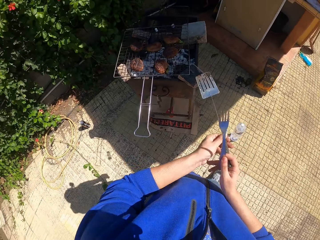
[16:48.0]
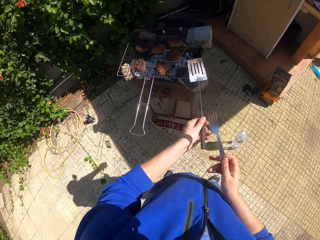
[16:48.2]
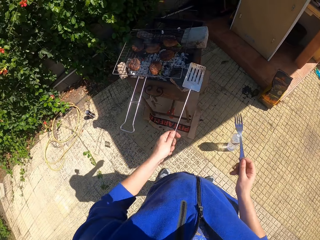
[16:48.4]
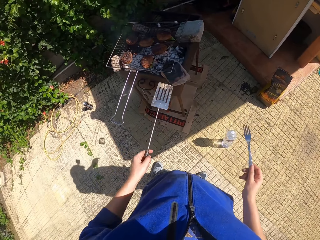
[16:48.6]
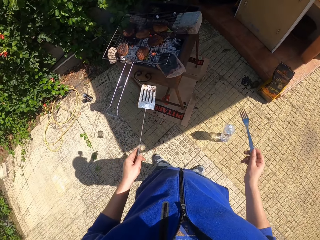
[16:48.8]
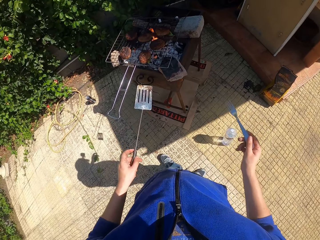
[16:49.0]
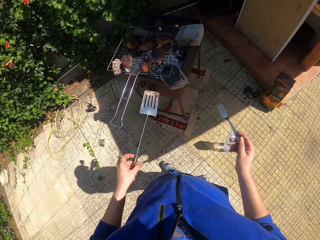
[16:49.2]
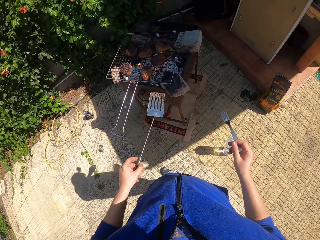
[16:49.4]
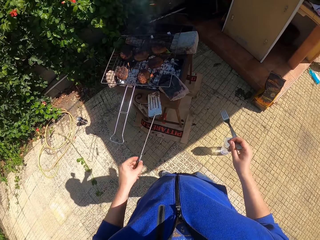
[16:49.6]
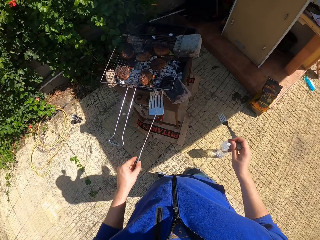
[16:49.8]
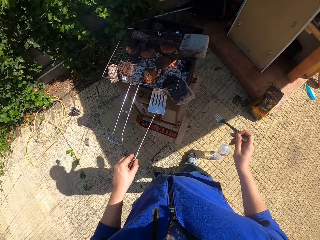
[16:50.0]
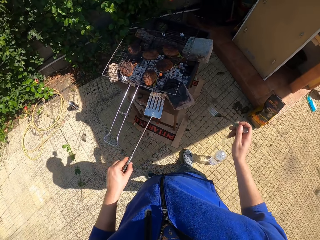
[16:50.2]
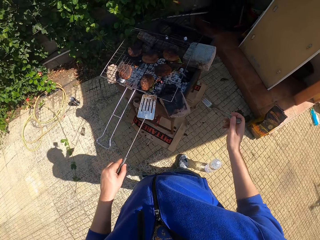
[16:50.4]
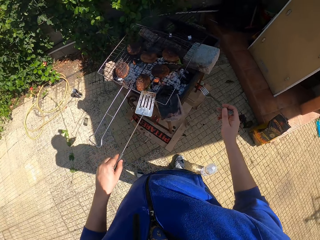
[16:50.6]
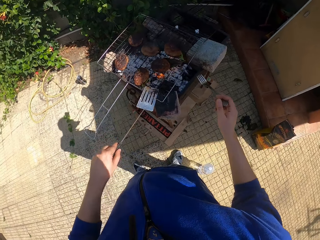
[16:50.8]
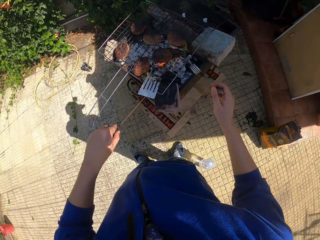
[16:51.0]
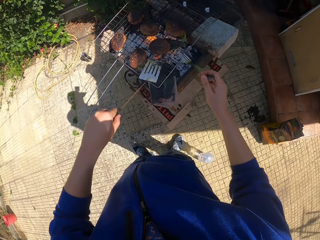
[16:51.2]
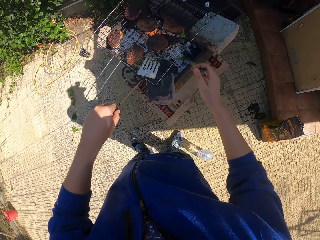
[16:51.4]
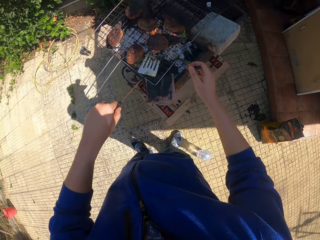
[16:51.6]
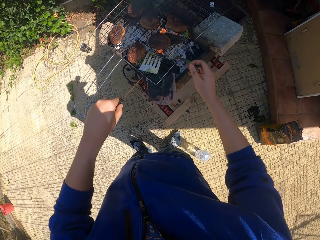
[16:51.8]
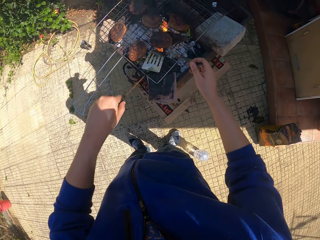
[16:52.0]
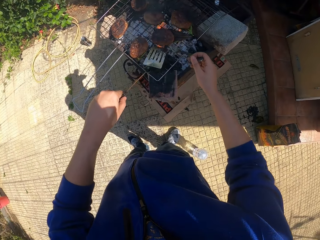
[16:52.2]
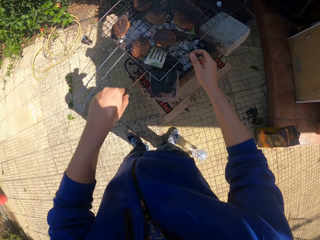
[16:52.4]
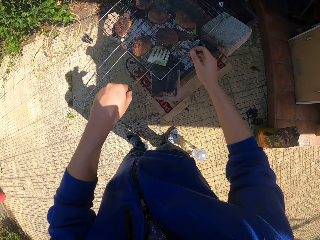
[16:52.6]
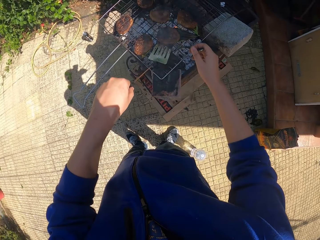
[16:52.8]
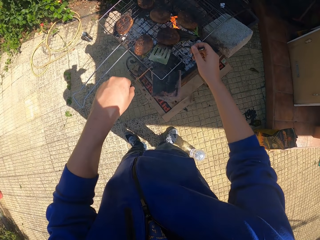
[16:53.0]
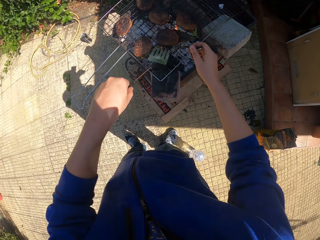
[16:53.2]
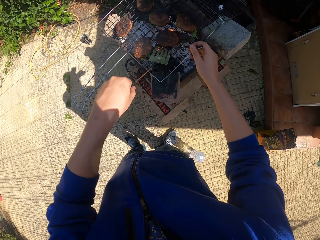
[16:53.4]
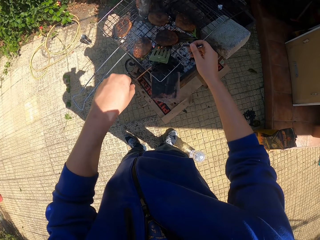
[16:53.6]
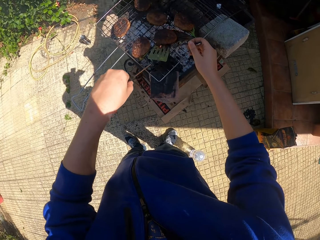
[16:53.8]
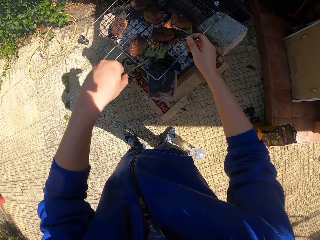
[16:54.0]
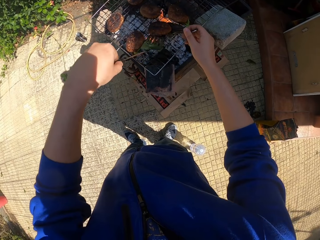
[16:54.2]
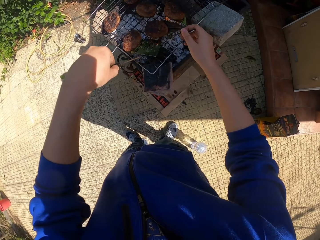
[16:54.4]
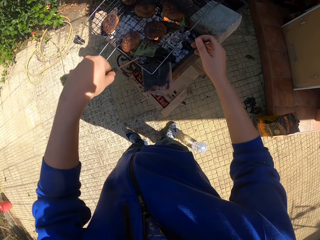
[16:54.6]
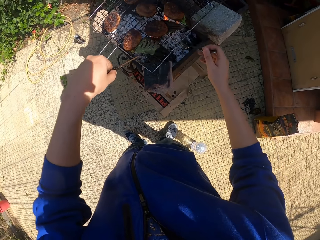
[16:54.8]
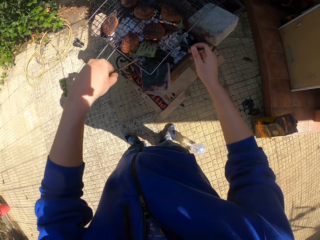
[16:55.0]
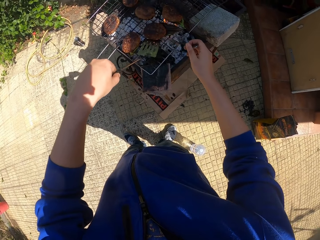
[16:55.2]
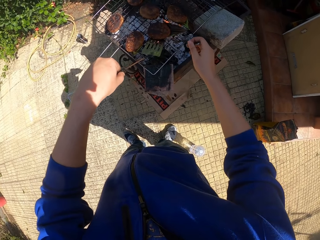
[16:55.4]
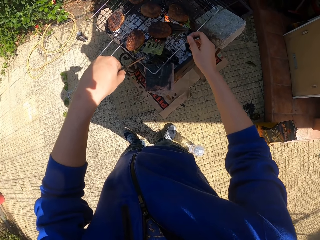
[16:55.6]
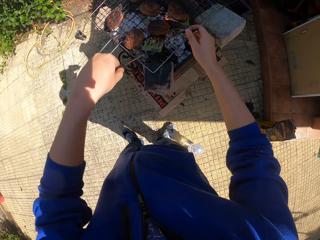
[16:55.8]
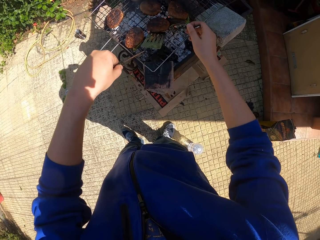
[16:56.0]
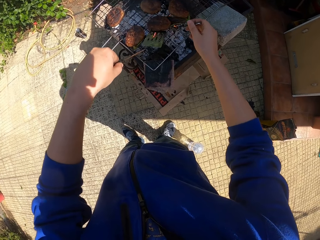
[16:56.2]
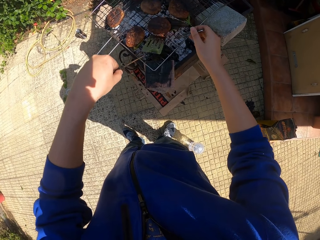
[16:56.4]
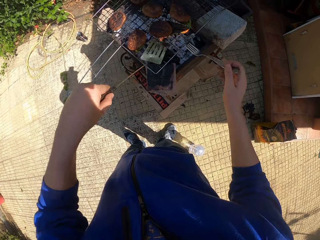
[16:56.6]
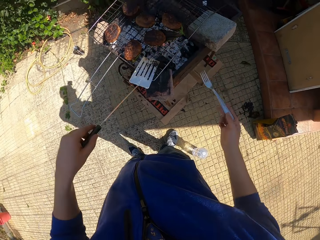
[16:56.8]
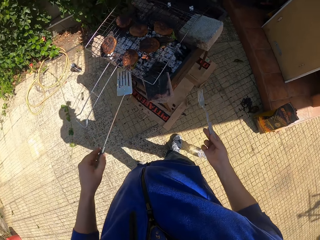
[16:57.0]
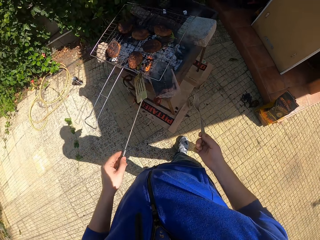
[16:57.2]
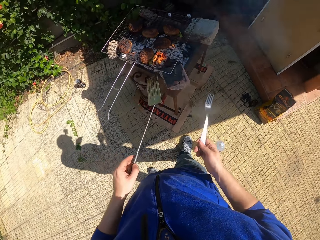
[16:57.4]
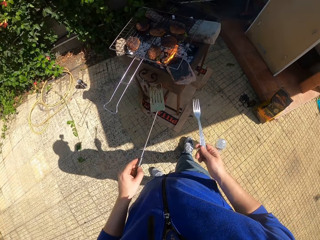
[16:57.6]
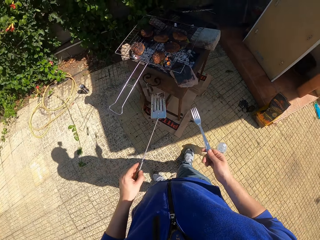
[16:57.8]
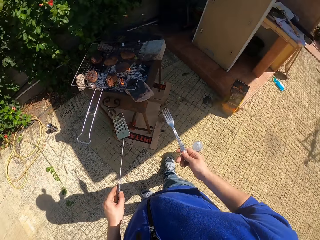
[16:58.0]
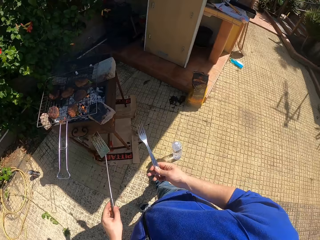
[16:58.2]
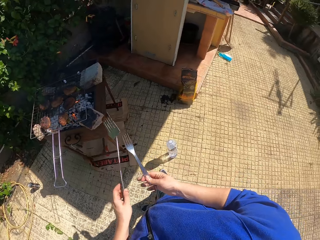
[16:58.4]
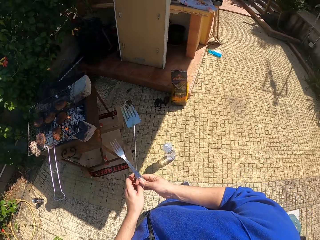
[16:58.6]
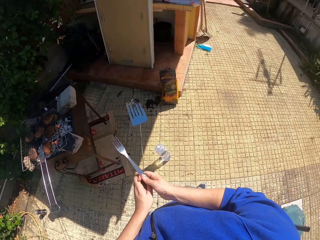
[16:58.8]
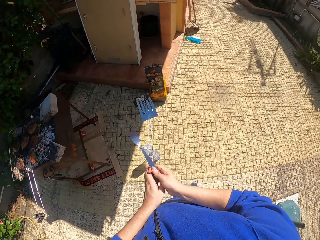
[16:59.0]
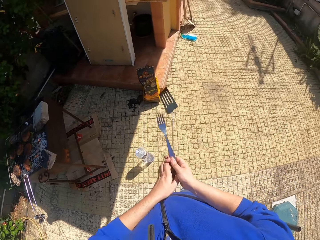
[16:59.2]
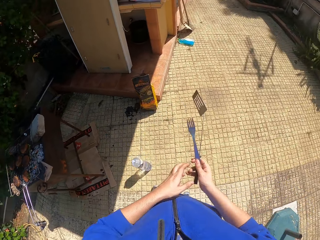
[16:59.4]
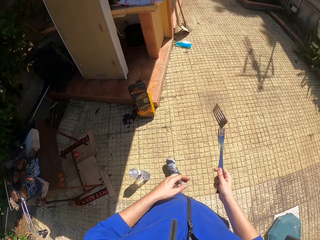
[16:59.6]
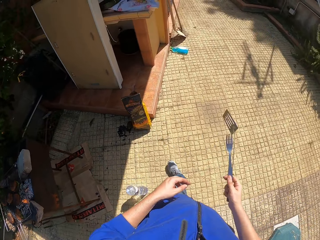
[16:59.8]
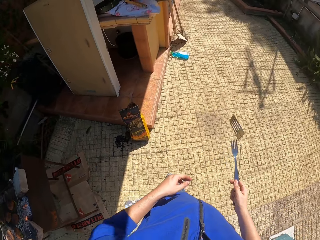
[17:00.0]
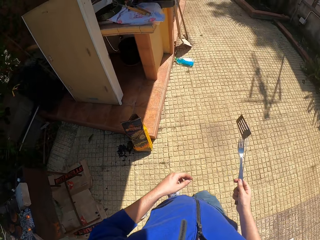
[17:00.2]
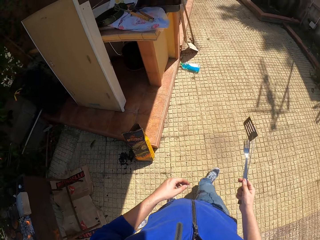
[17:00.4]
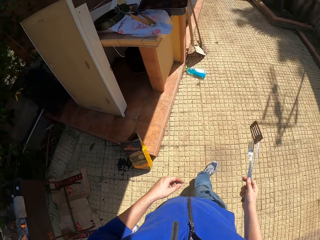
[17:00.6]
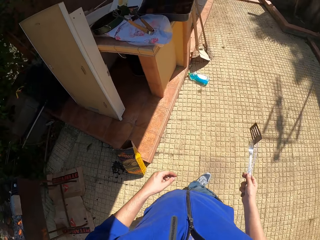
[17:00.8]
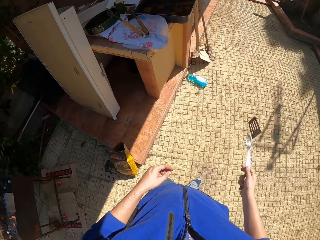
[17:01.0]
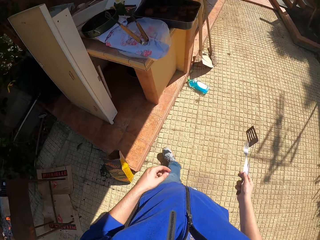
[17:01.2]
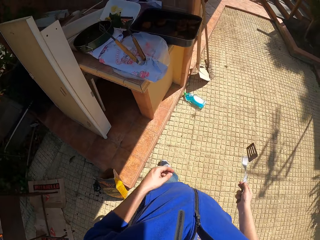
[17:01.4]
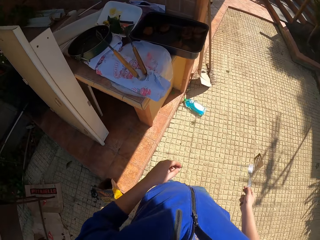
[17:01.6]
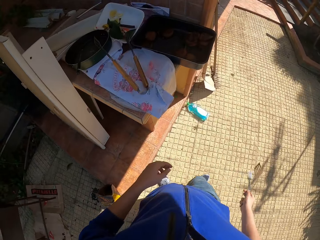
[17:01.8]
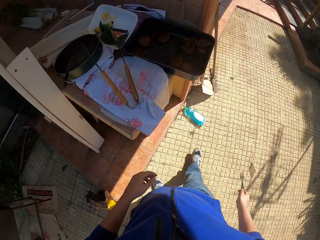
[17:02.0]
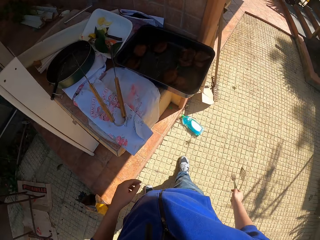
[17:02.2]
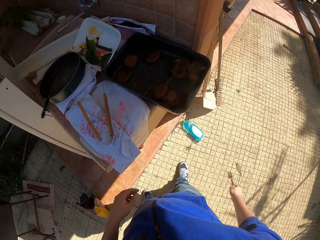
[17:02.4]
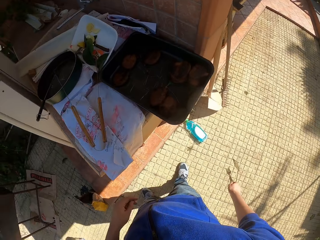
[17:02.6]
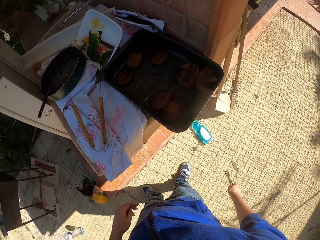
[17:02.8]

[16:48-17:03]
The camera wearer passes the spatula from his right hand to his left hand. He touches the patty on the cooking grate with the spatula in his left hand. He touches the patty on the cooking grate with the fork in his right hand. He lifts the patty on the cooking grate with the fork and spatula in his hands. He examines the meat with the spatula and the fork. He drops the patty on the cooking grate. He lifts the patty from the cooking grate with the fork and spatula in his hands. He drops the patty on the cooking grate. He moves the spatula from his left hand to his right hand. He walks to the work bench from the makeshift grill.

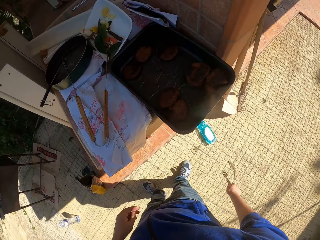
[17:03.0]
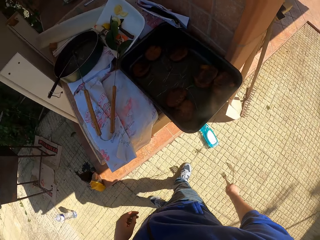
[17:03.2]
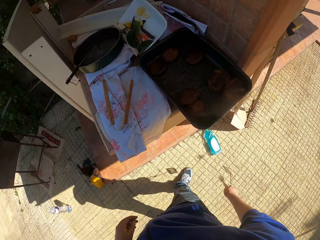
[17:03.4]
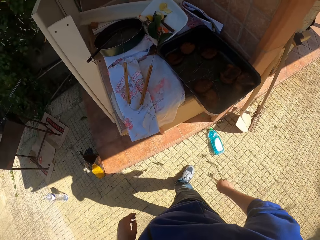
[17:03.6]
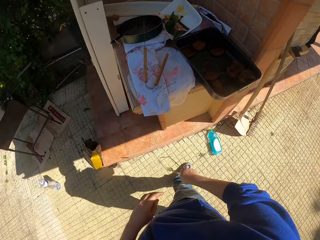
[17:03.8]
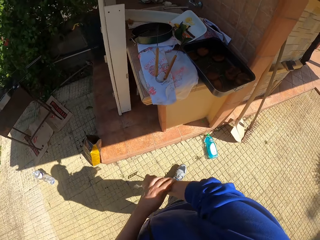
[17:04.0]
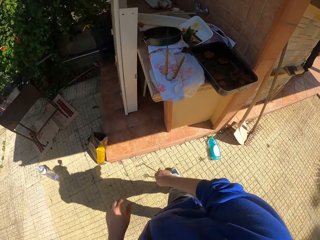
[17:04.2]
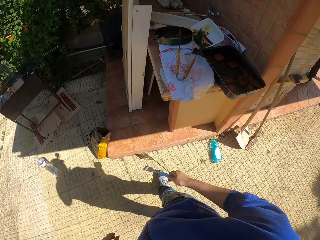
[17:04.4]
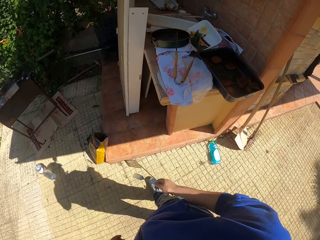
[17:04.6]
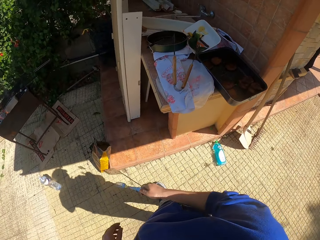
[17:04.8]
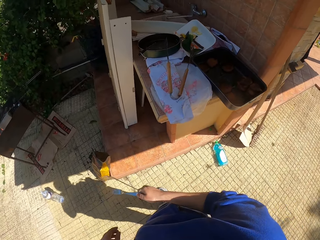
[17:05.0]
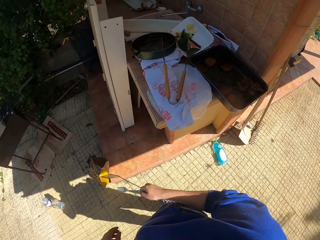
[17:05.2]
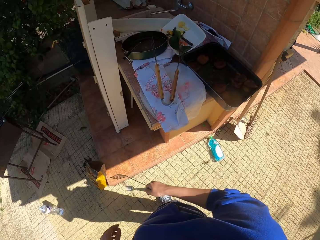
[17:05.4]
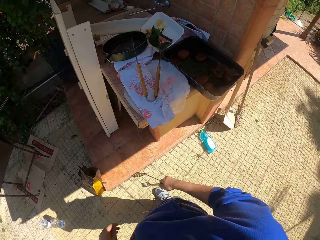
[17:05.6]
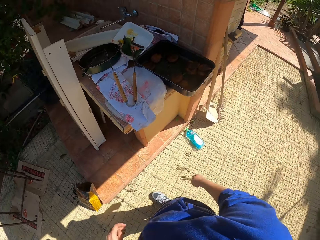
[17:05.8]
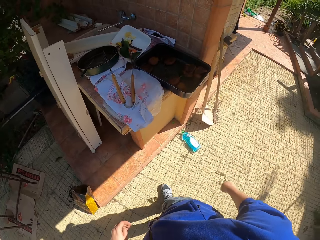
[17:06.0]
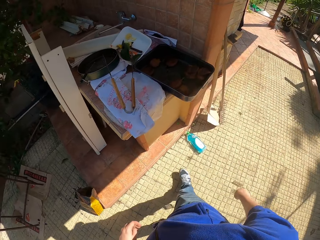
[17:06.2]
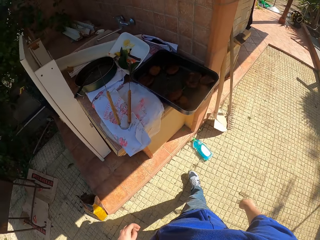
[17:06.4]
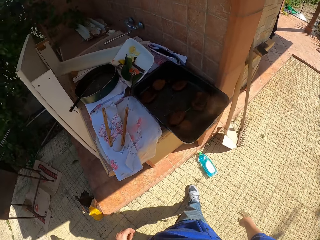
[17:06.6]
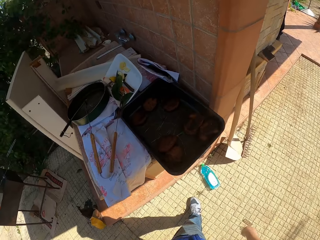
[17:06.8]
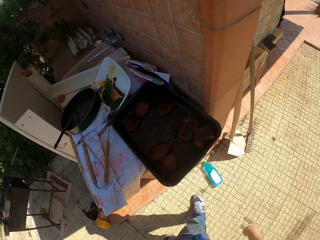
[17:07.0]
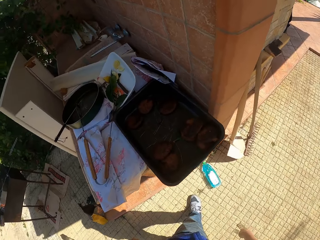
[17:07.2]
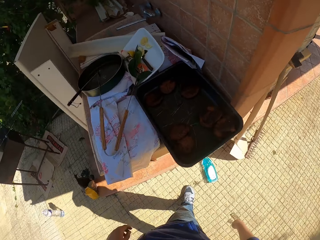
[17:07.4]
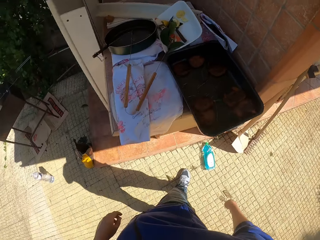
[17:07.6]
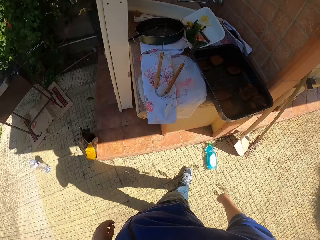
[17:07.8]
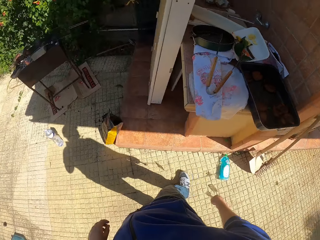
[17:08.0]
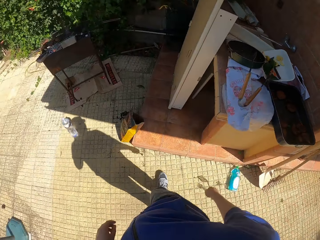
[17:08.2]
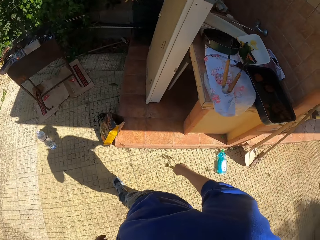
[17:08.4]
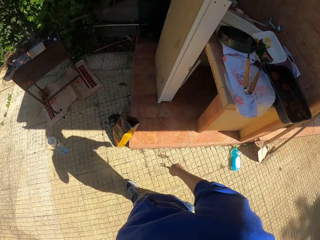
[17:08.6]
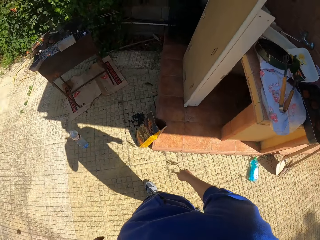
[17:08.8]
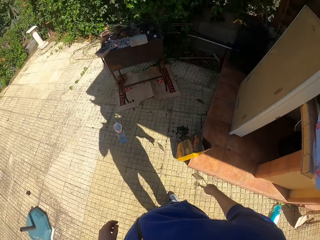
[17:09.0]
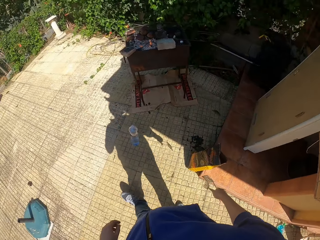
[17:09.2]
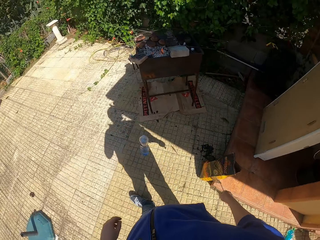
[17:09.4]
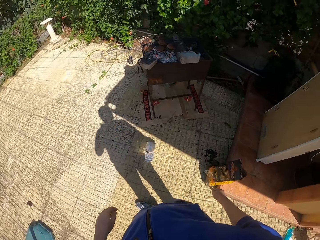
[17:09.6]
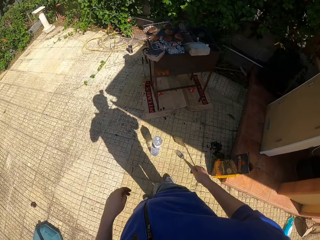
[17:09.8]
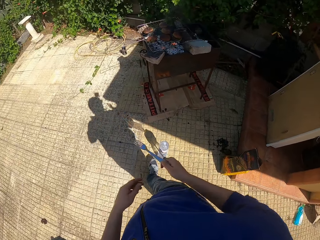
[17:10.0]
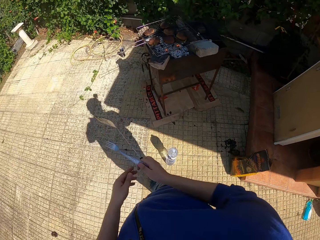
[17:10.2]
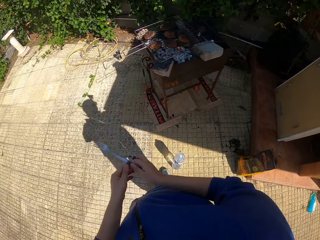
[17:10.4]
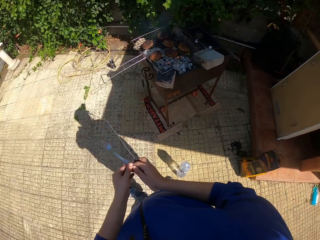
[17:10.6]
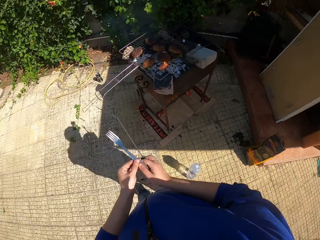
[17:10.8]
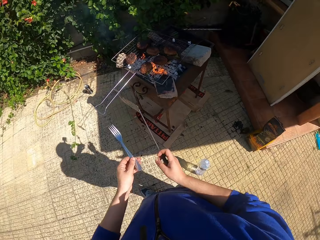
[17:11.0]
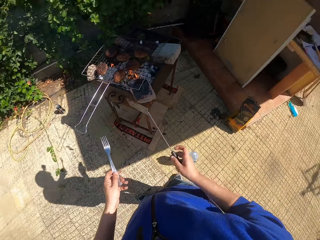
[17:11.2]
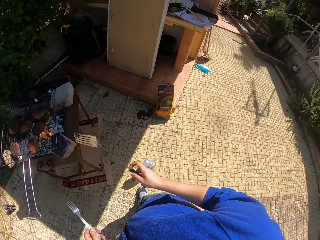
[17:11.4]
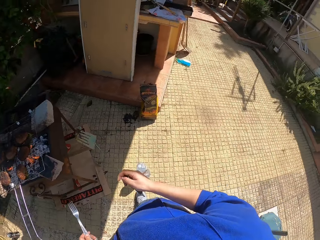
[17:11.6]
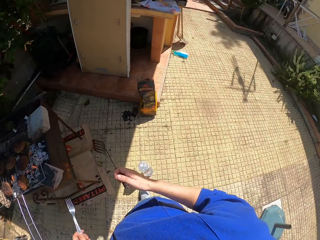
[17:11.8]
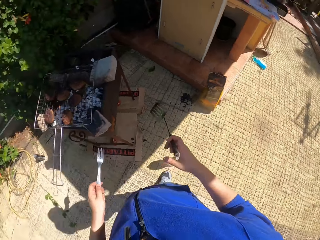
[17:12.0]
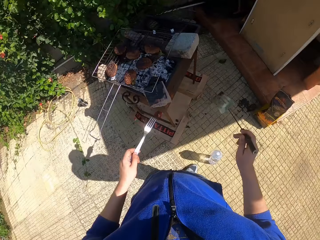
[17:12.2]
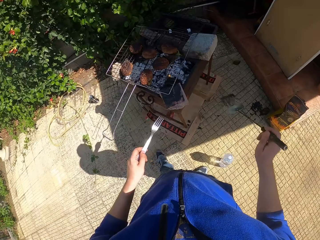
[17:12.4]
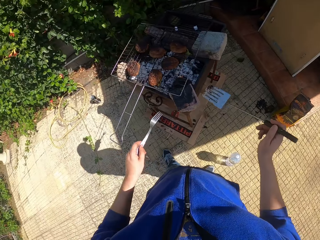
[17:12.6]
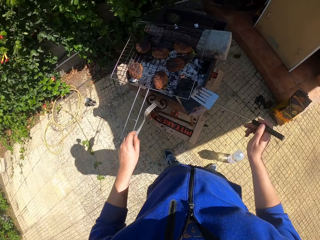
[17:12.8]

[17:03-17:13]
The camera wearer looks at the meat. He walks to the makeshift grill from the work bench. He passes the fork to his left hand.
